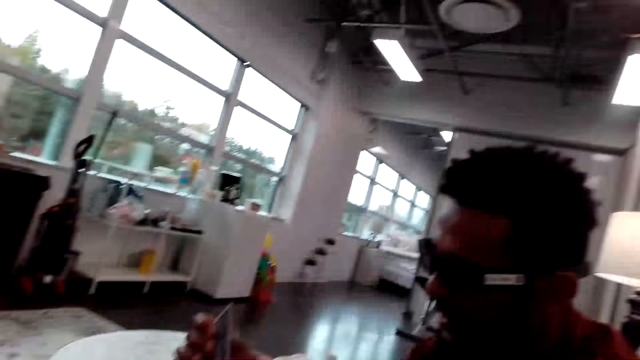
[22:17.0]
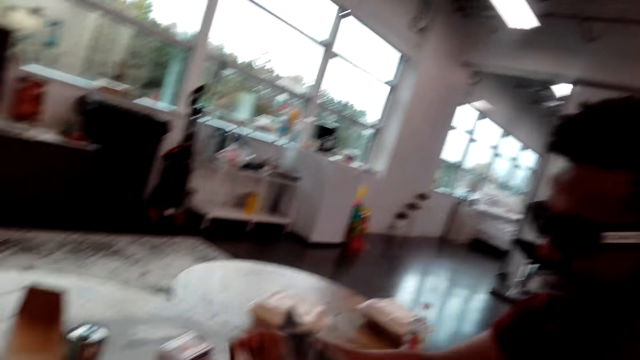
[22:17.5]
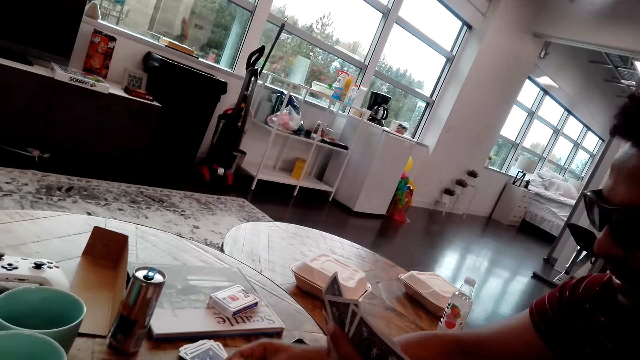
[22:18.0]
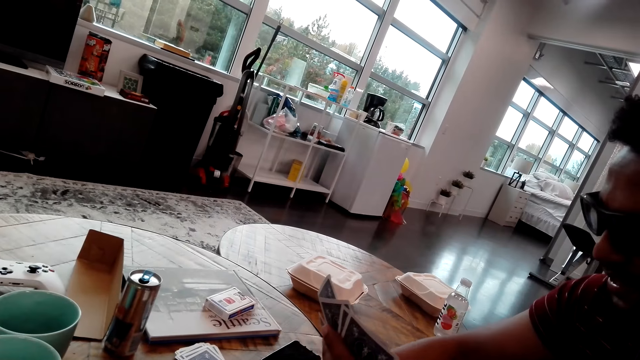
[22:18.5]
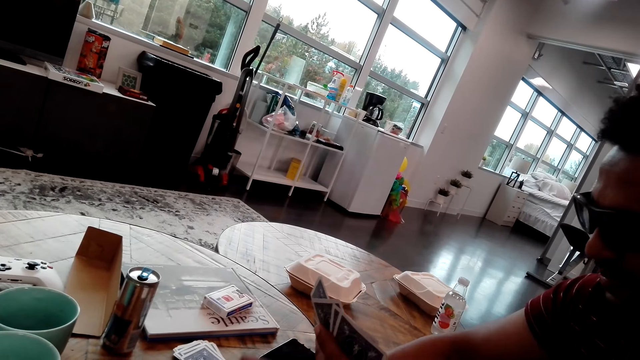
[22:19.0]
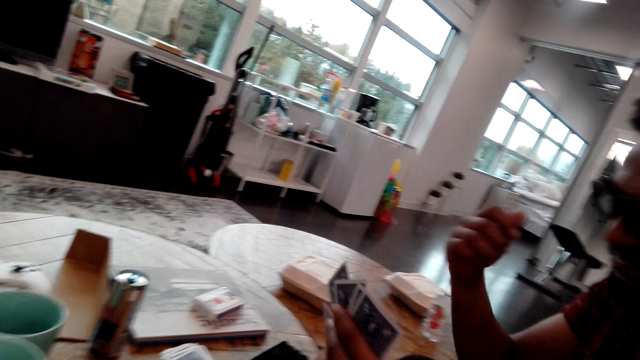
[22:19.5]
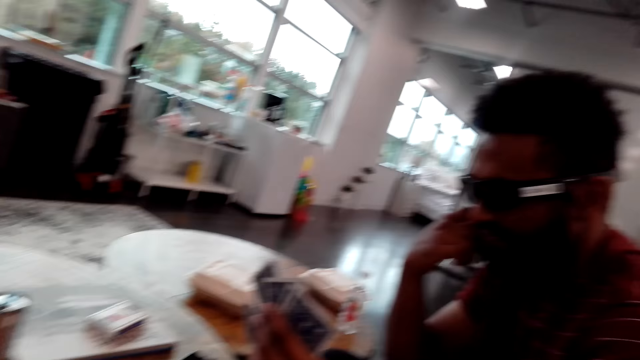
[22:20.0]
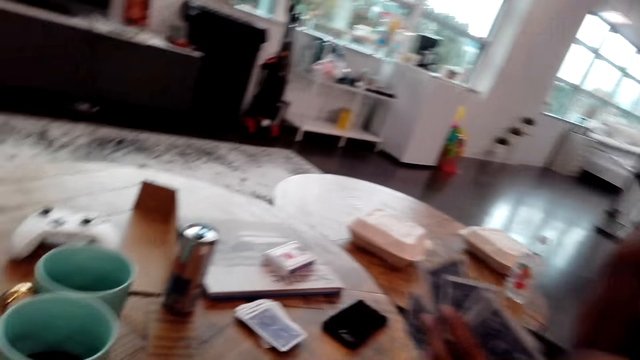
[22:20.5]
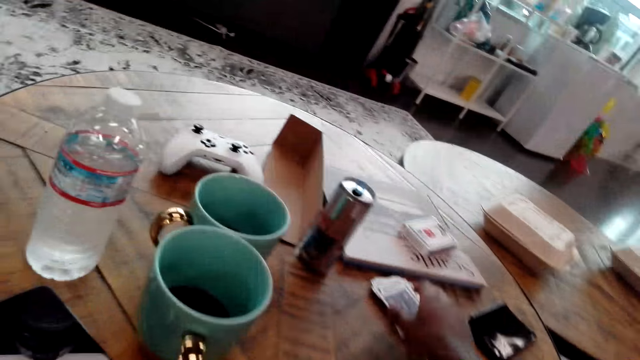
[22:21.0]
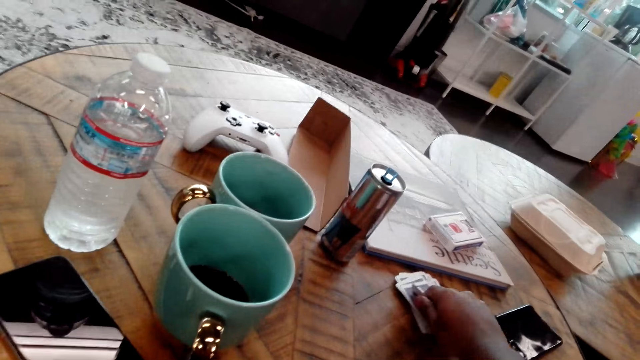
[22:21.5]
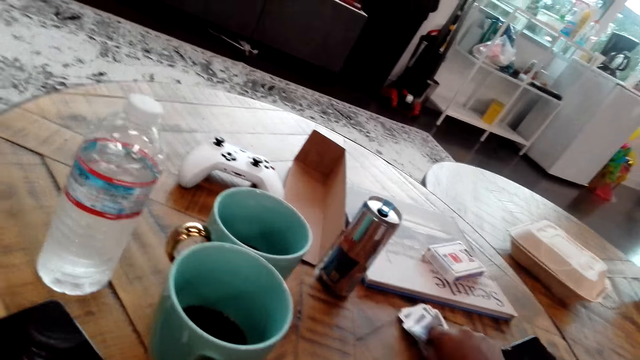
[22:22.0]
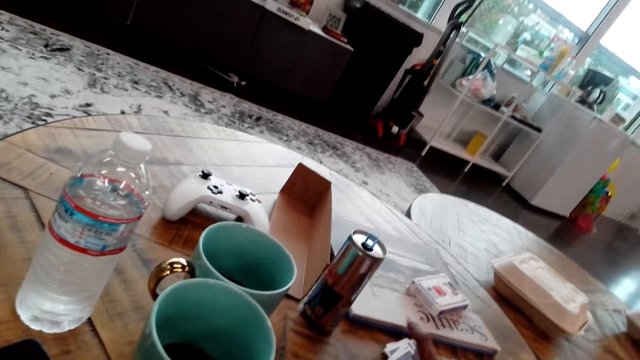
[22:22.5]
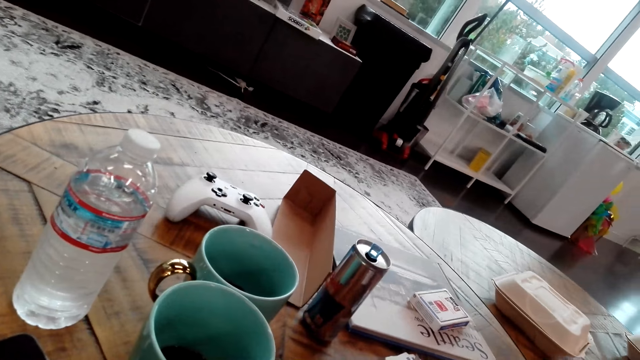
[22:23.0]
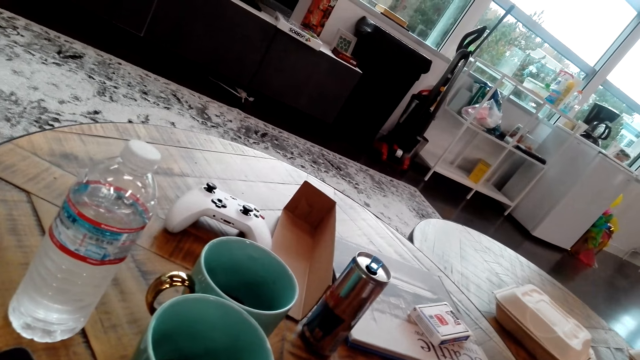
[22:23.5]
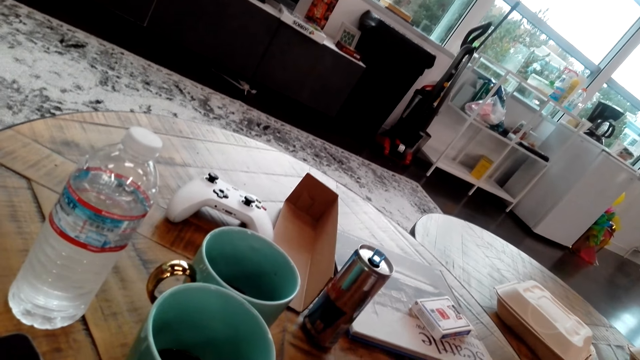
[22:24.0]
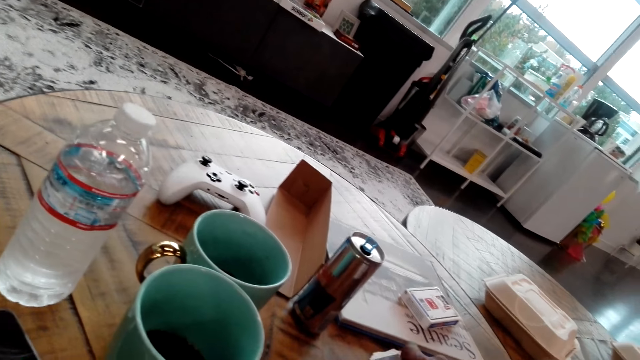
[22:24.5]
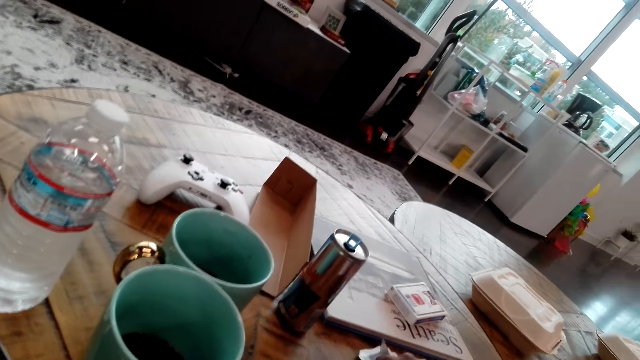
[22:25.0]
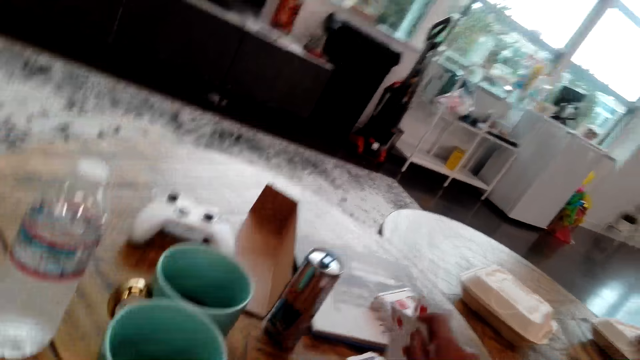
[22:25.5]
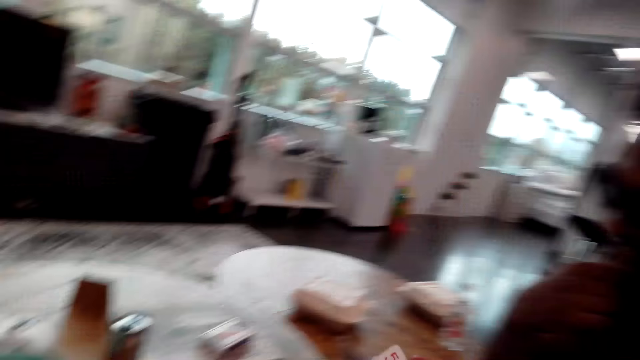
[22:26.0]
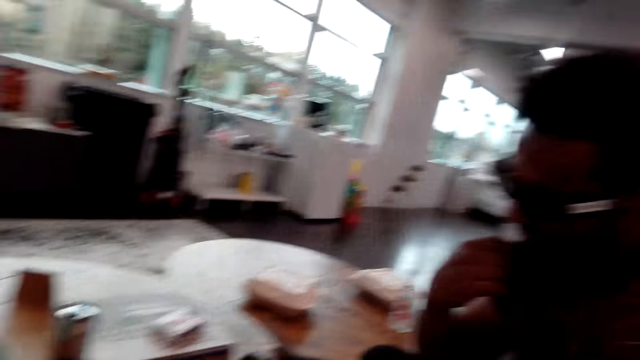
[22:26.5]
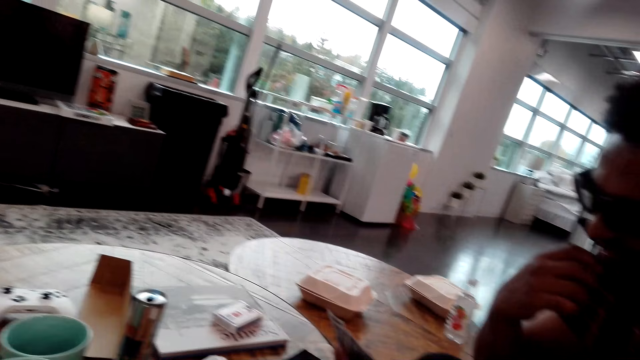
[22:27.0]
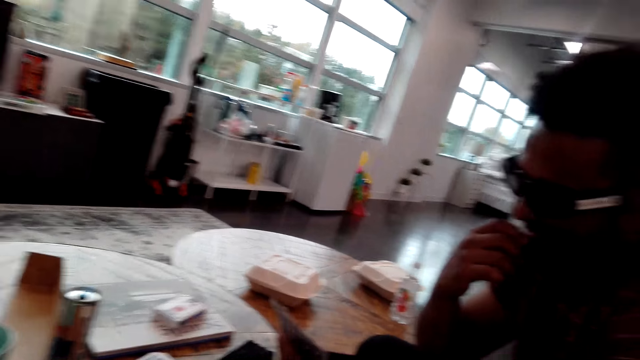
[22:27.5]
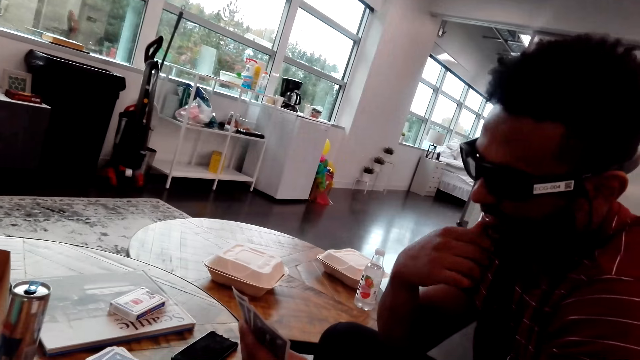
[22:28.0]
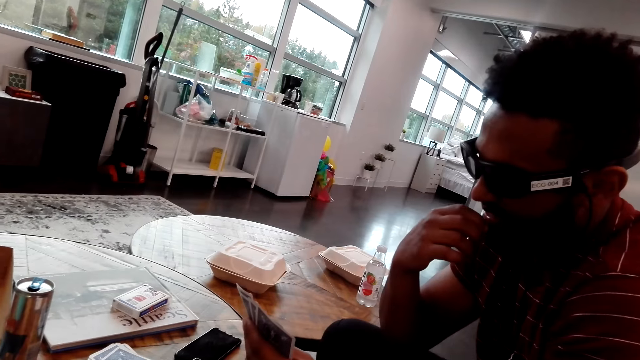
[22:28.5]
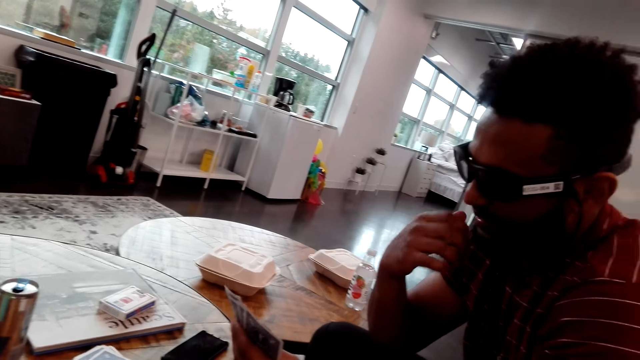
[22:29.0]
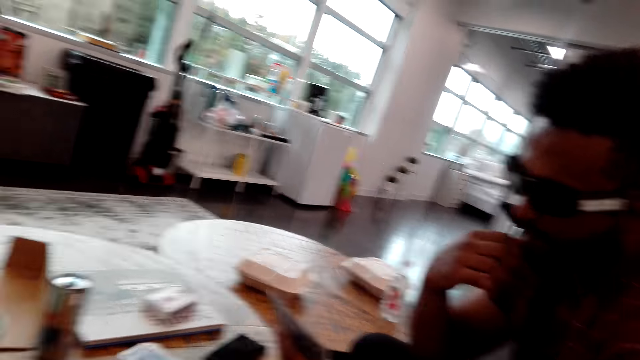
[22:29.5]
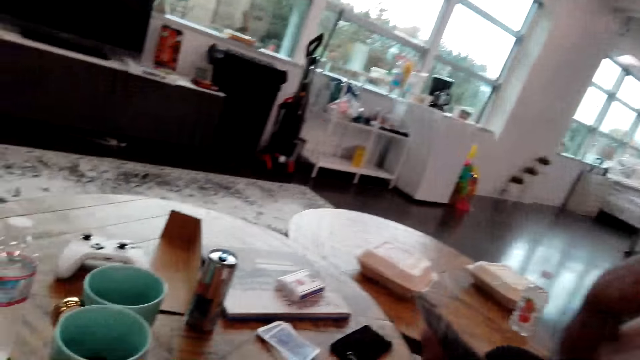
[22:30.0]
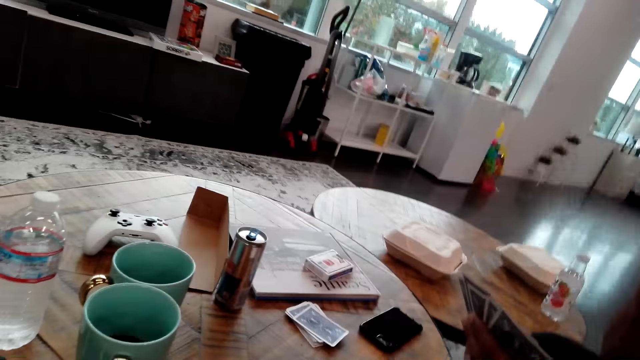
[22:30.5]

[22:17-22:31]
A man plays a card. The man moves his hand and touches his nose. The camera wearer picks up a card from the table. They touch the playing cards. They talk to the man. They play cards. The man touches his chin.

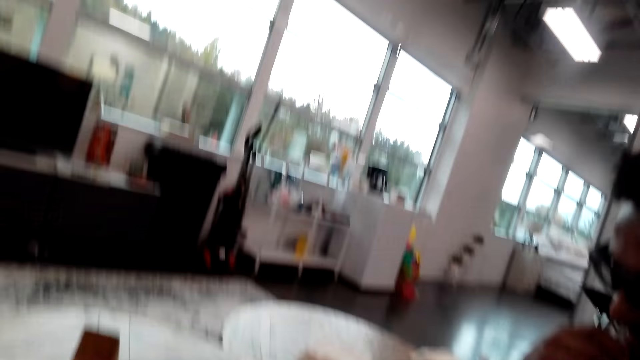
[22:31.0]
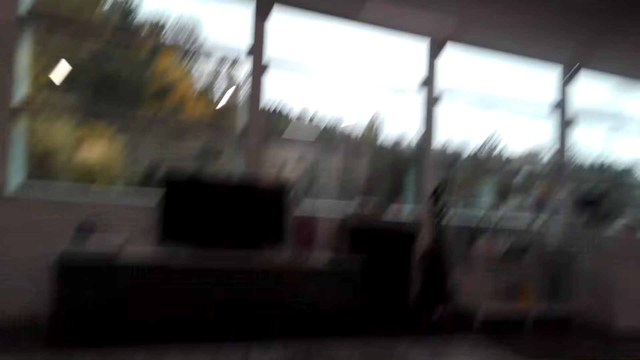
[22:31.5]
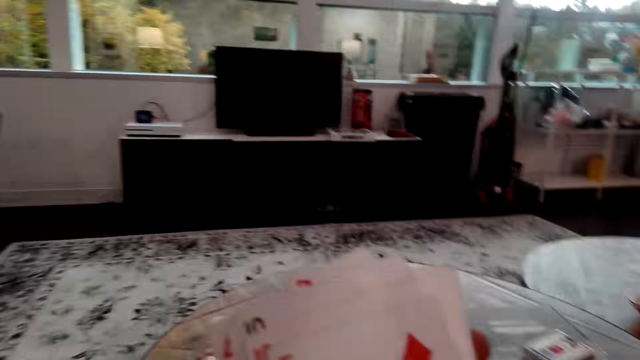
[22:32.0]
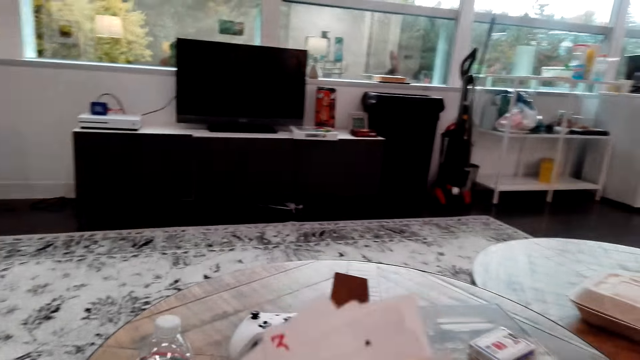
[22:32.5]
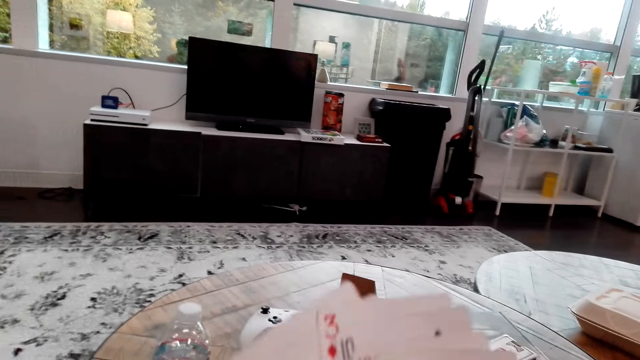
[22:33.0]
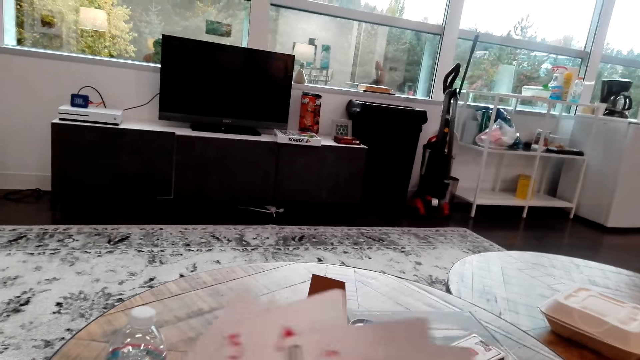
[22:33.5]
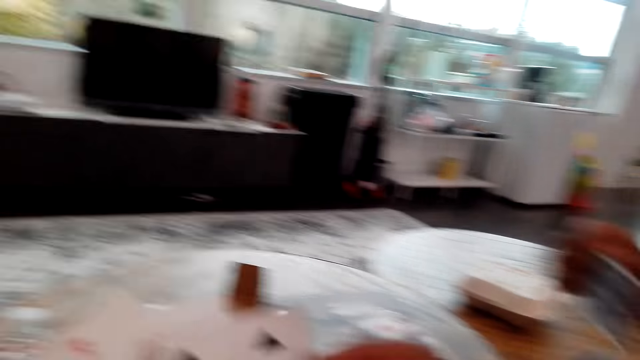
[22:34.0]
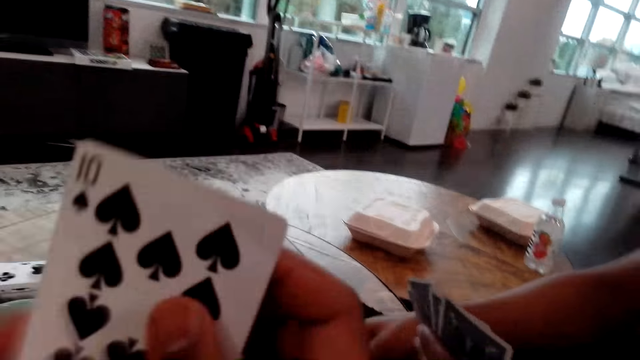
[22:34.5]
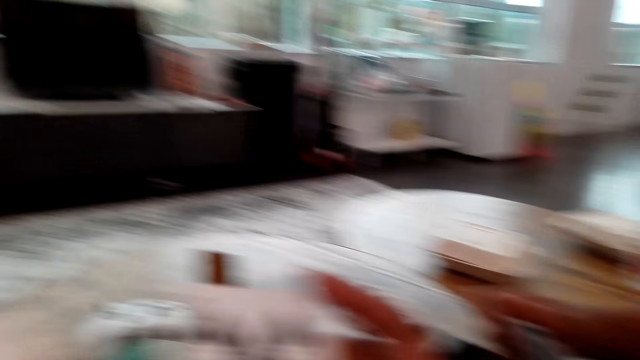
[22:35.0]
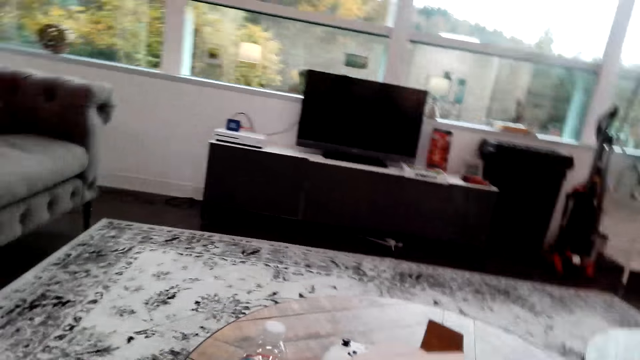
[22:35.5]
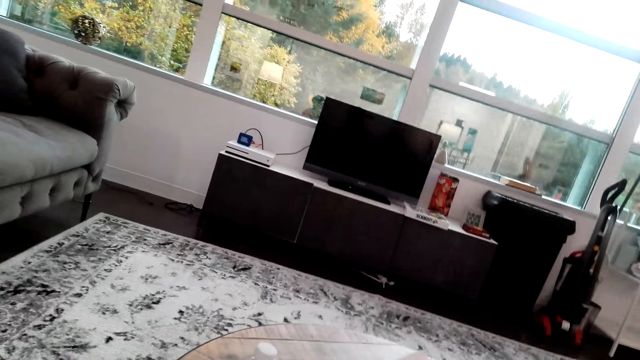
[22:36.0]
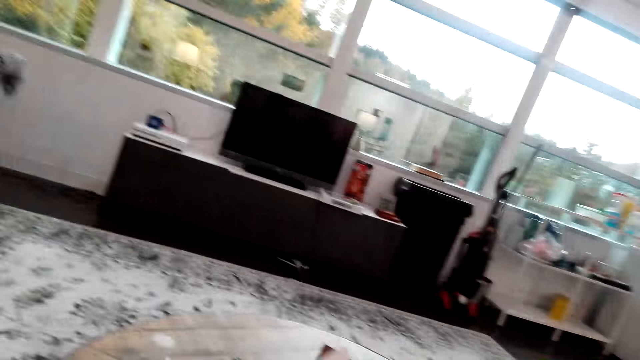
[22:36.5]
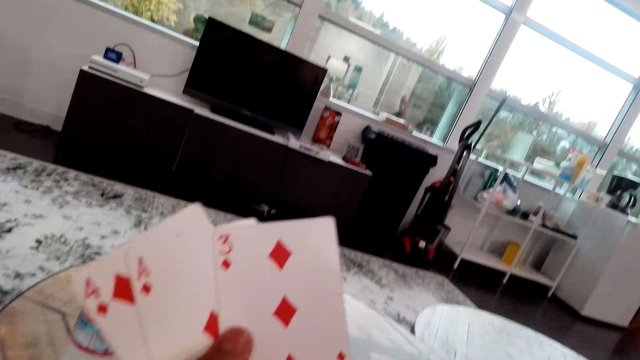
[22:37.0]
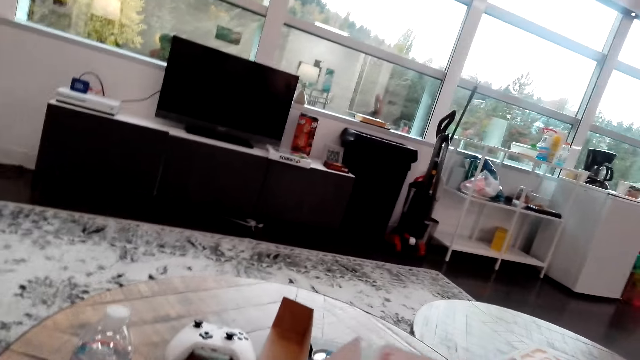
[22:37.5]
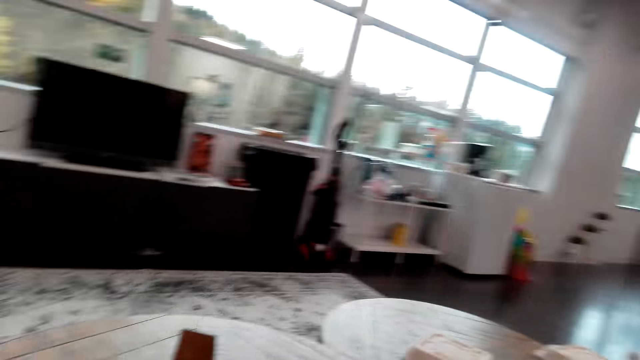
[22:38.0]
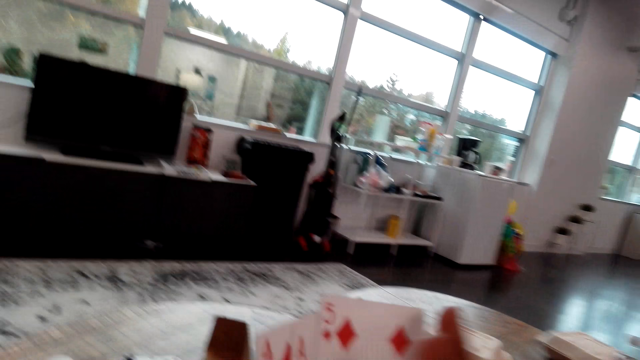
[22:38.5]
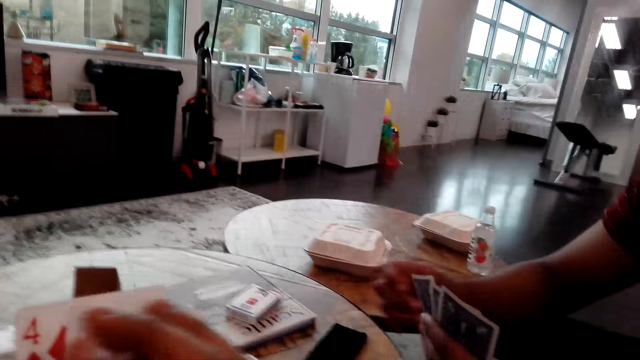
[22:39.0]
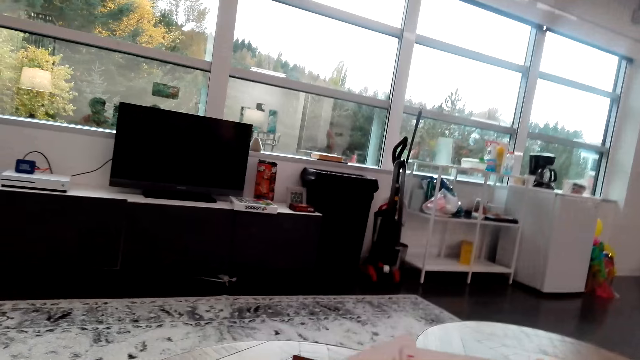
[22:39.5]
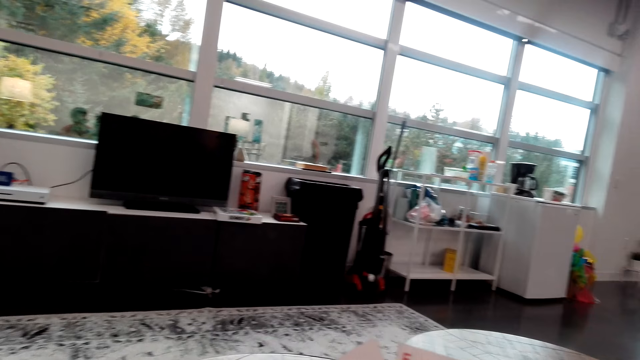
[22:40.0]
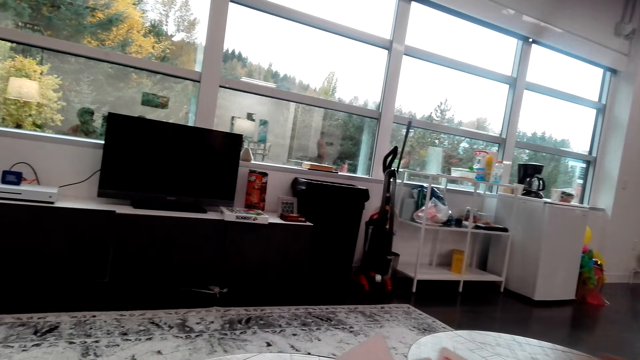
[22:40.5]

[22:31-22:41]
The camera wearer spreads the cards. They move their hand and talk to the man. The man moves his hand. The camera wearer talks to the man. The man moves his hand and talks to the camera wearer.
